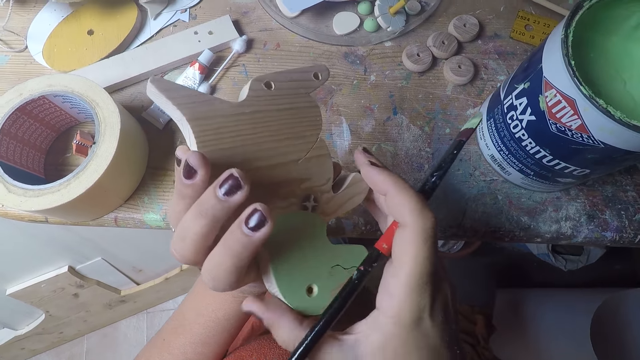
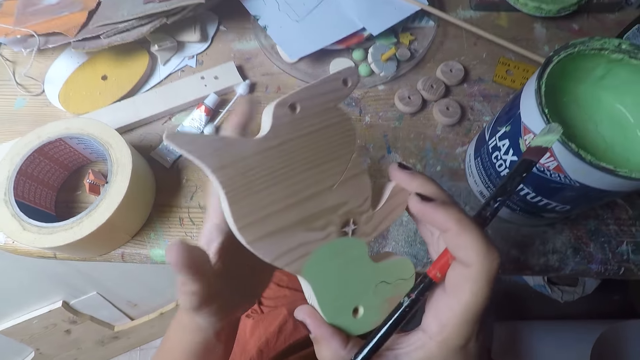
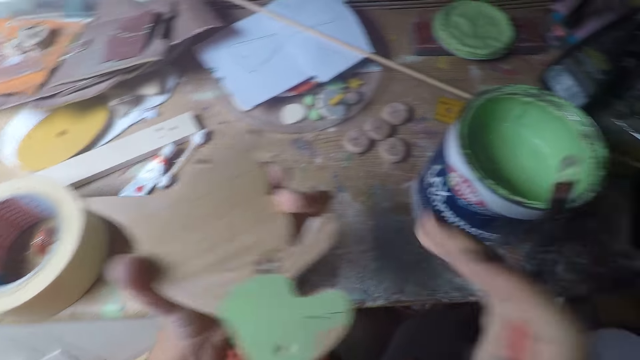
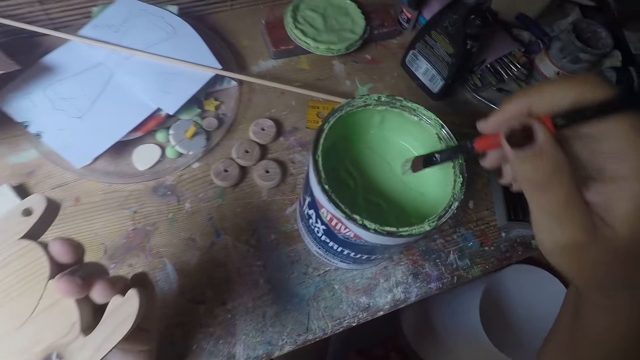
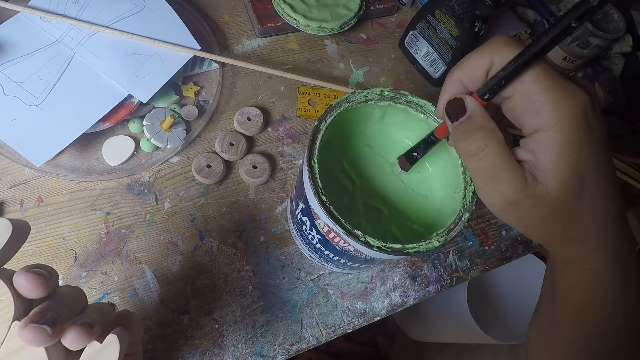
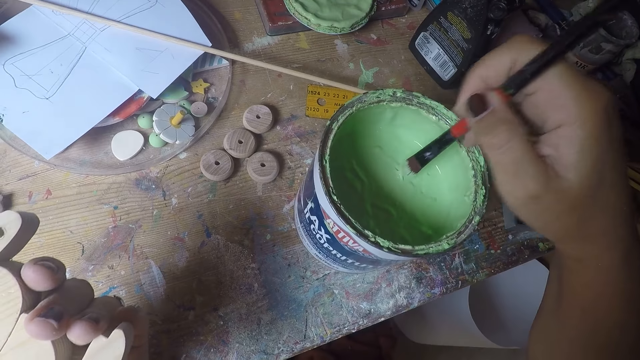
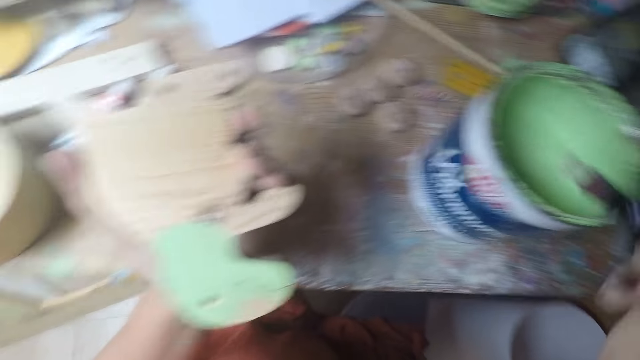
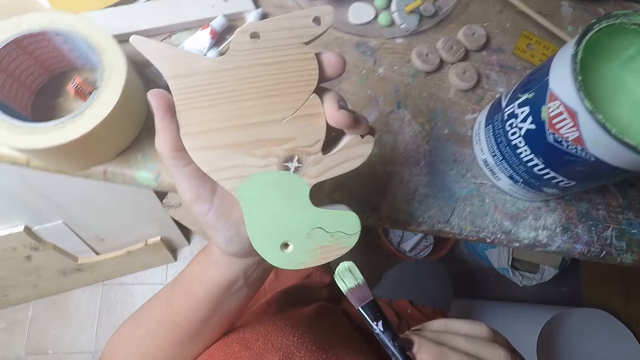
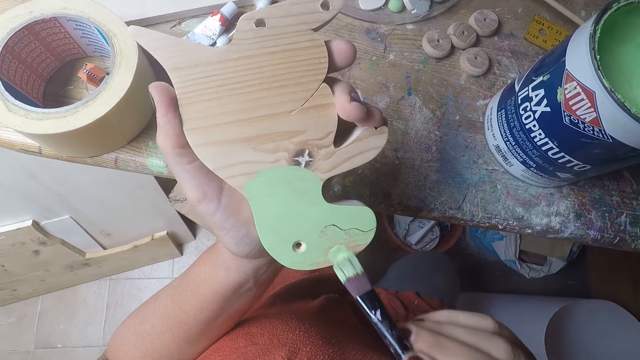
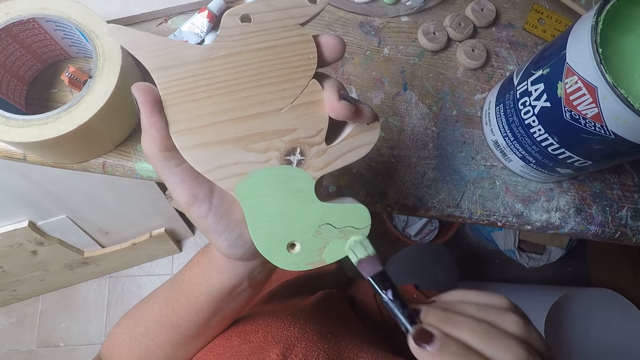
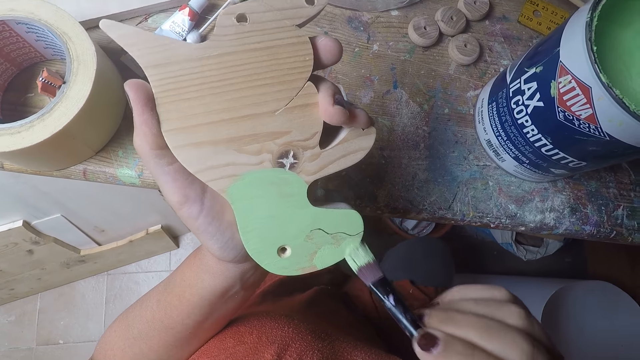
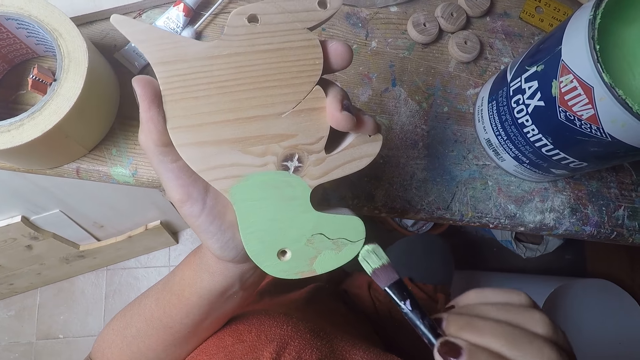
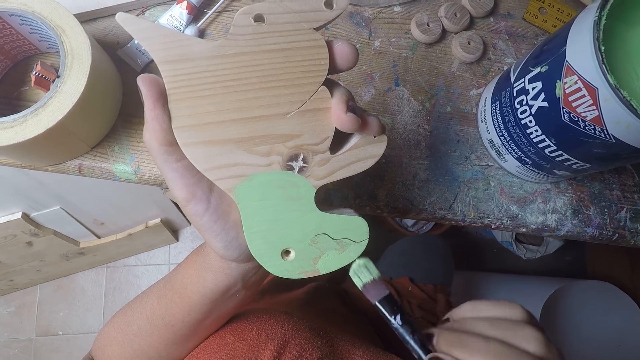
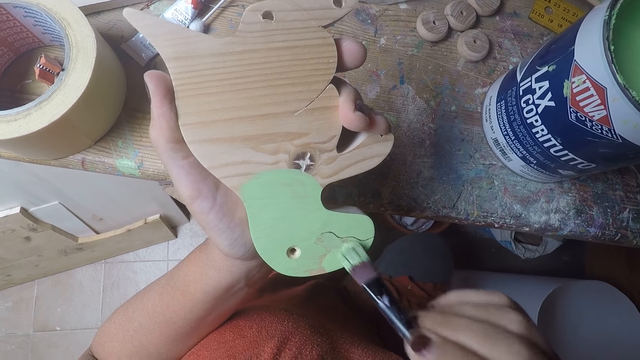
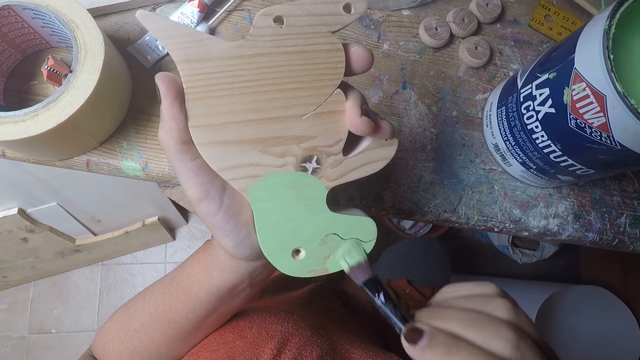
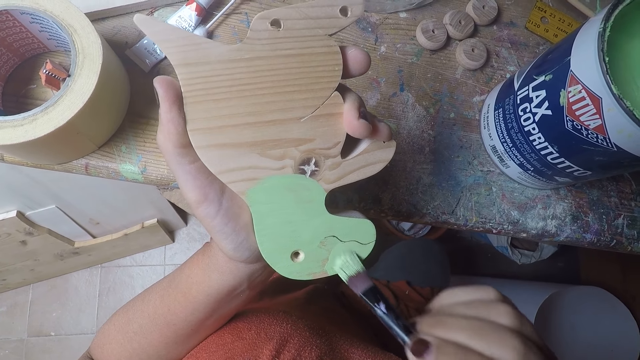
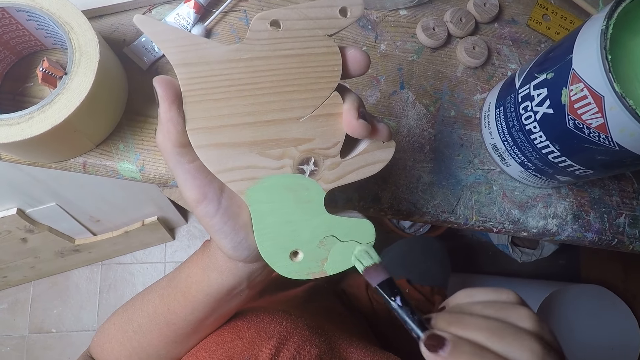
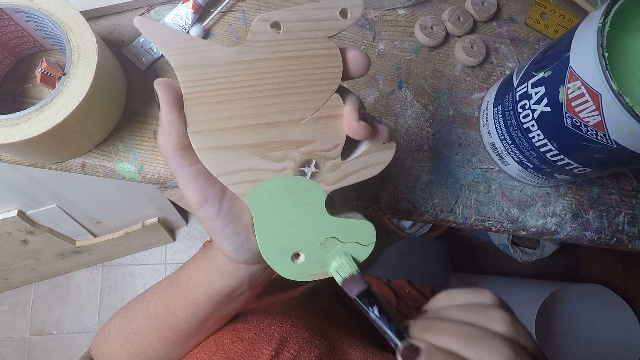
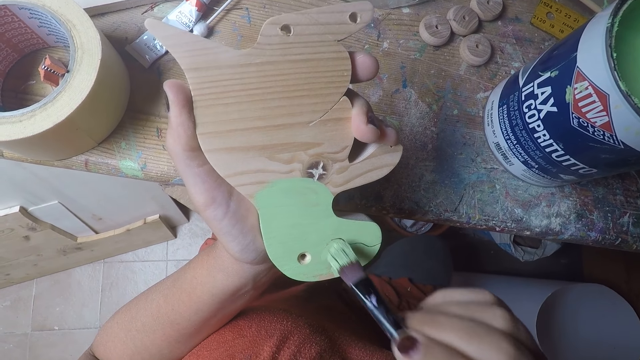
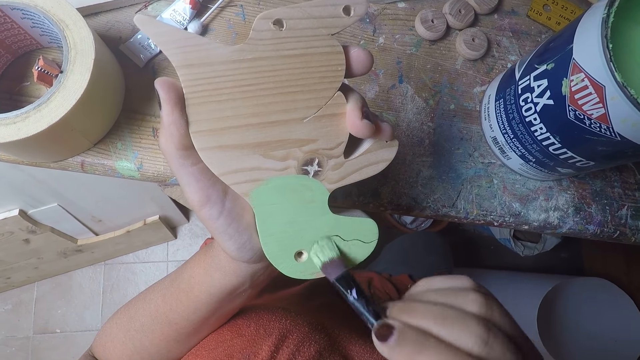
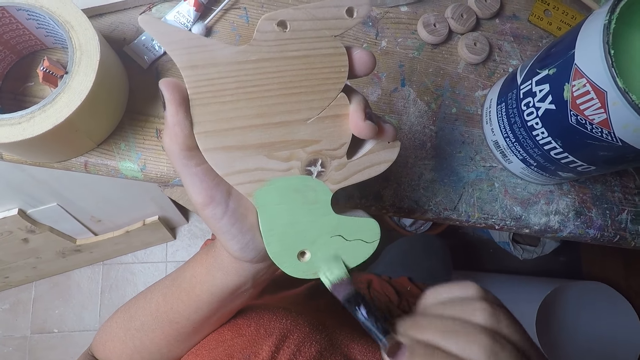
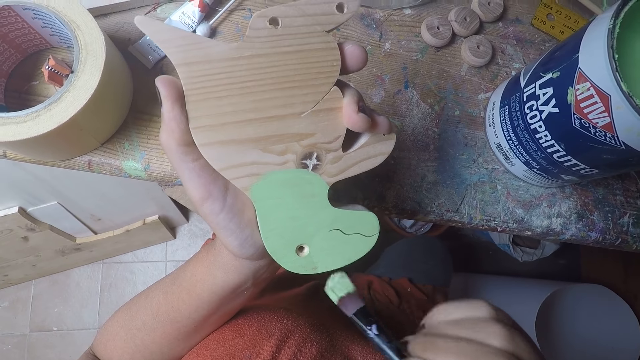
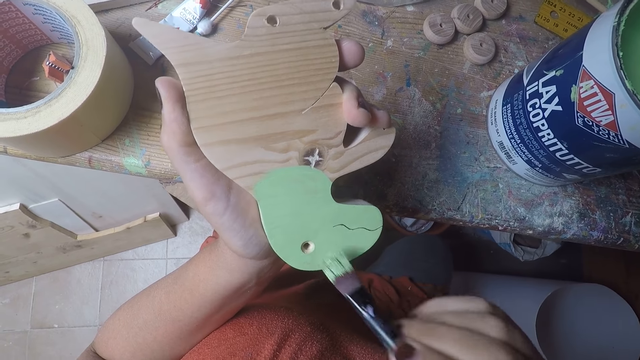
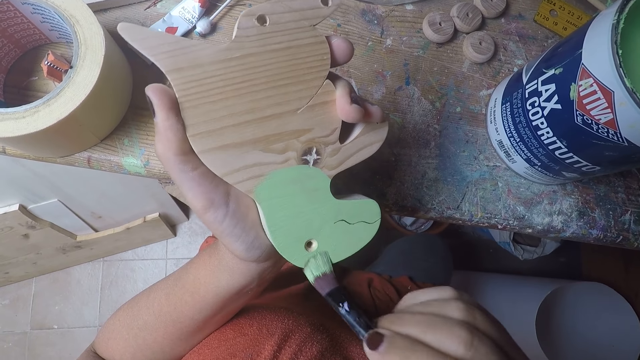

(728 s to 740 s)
The camera wearer turns the dinosaur curve or wood shaped dinosaur. She holds the dinosaur curve with both hands. She holds the wood shaped dinosaur in her right hand. She holds the wood shaped dinosaur in her left hand. She dips the brush in her right hand in the paint bucket on the table. She removes the paint brush from the paint. She paints the wood shaped dinosaur with the brush in her right hand.

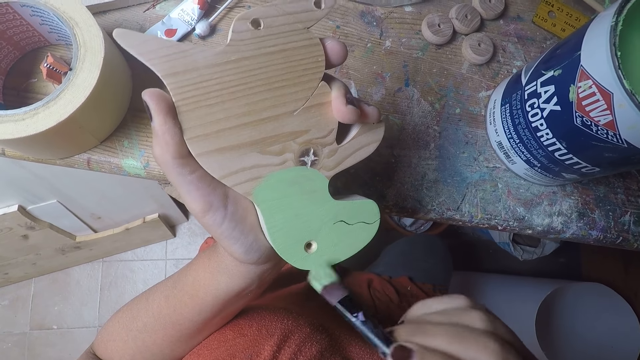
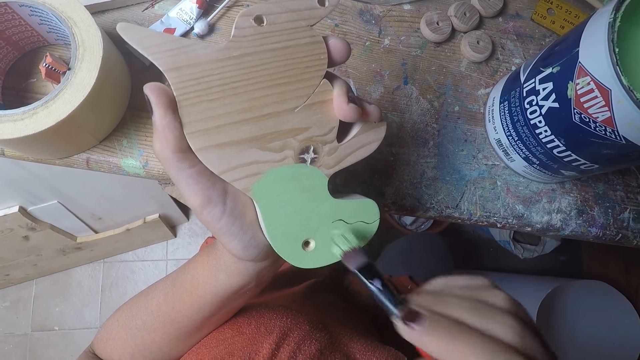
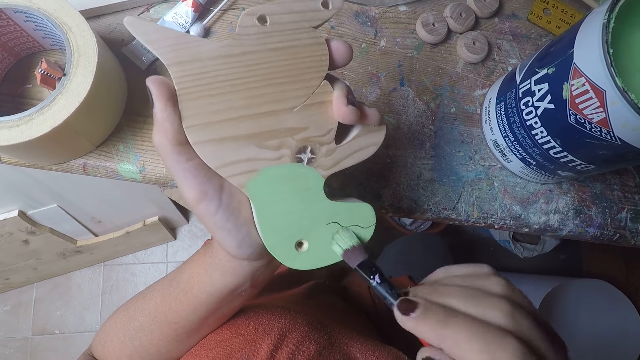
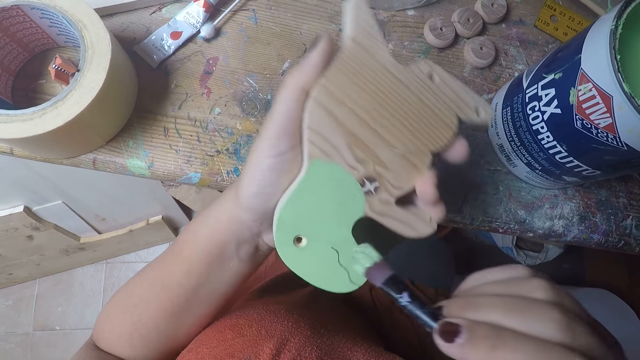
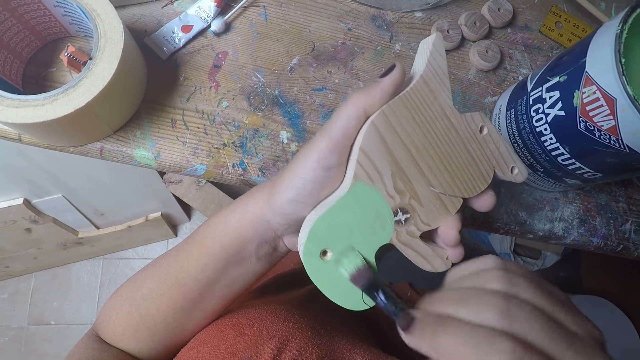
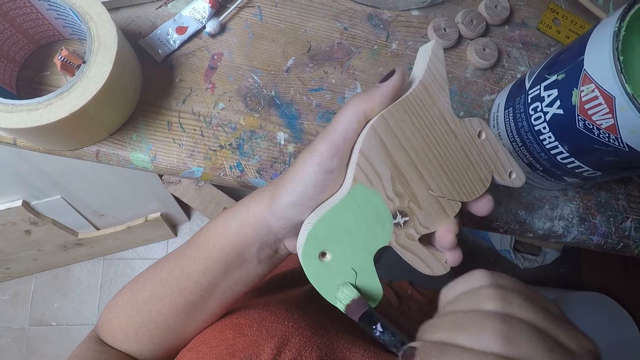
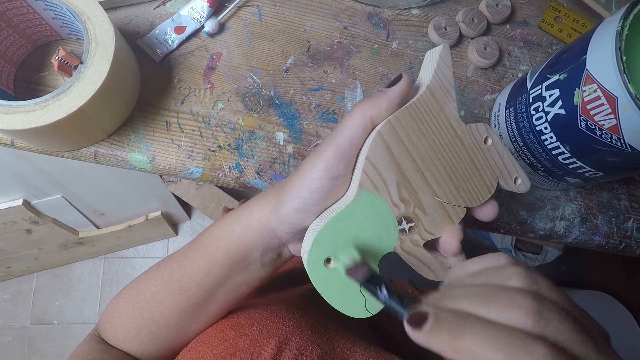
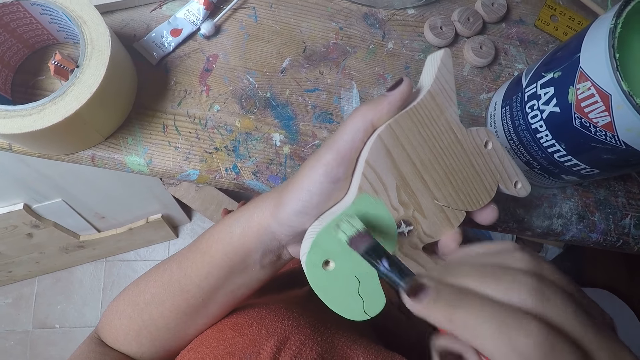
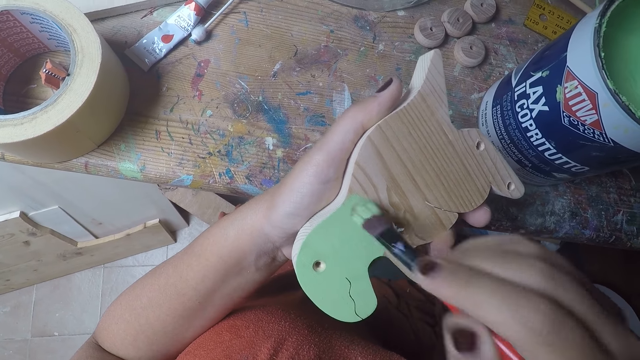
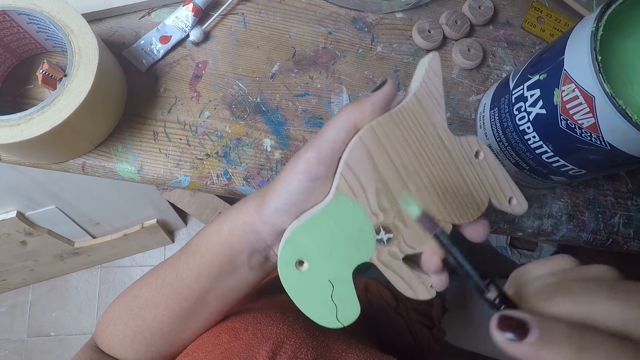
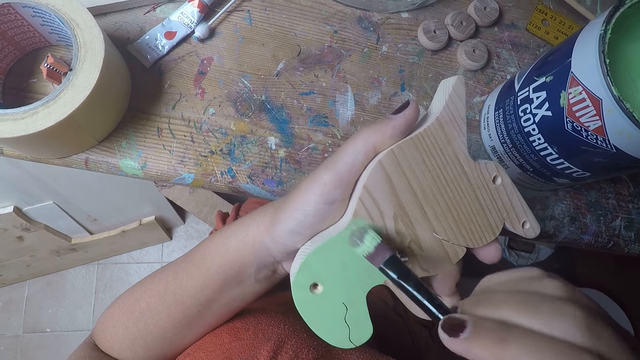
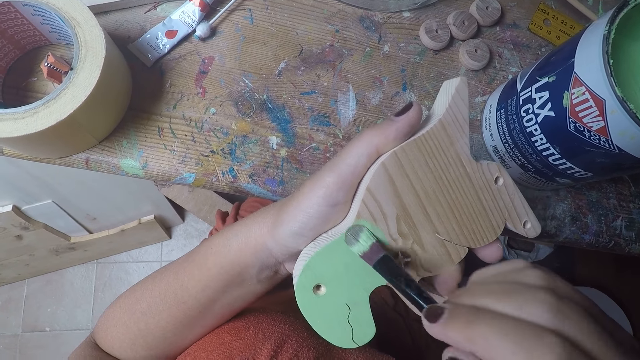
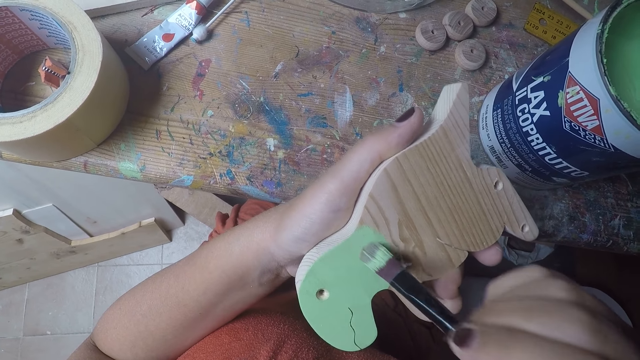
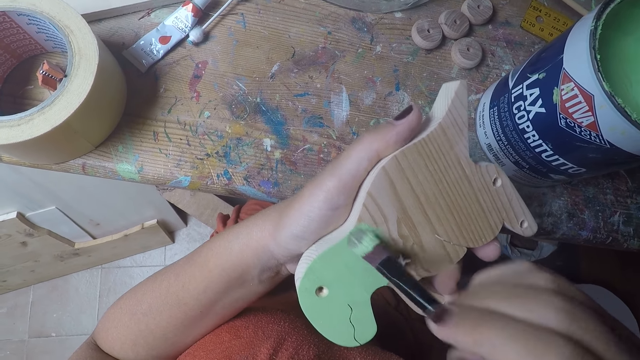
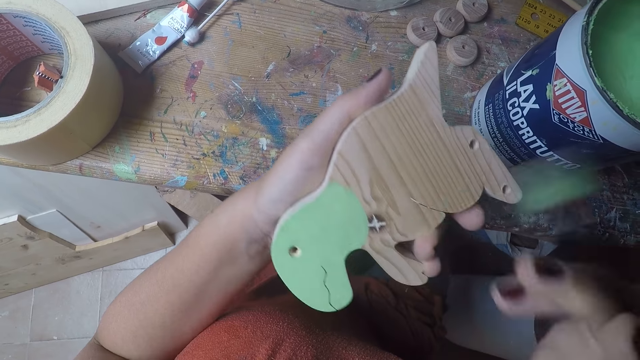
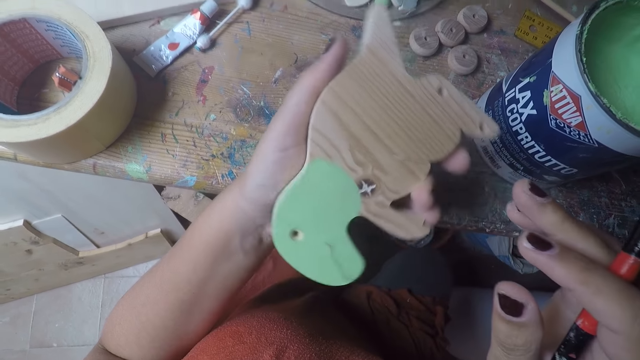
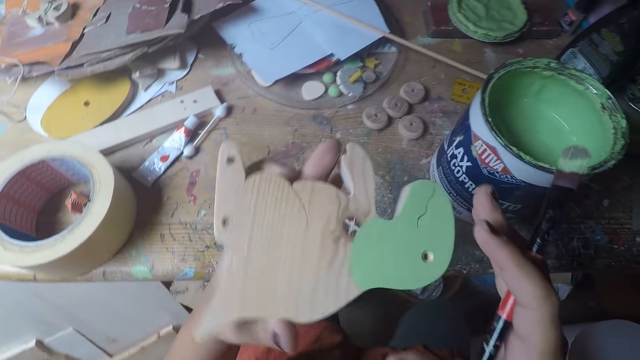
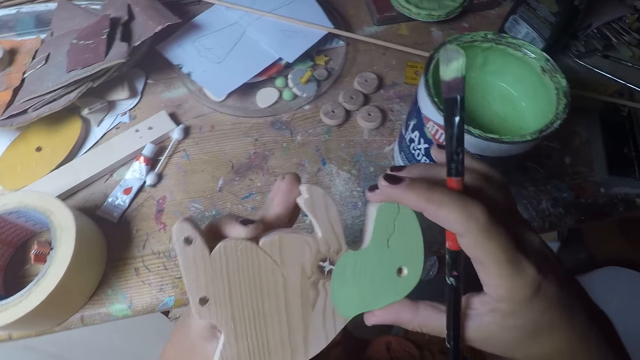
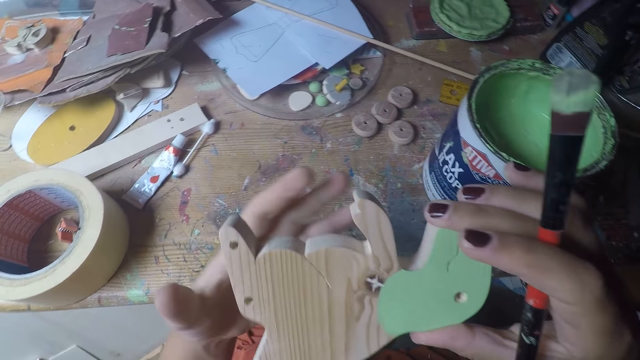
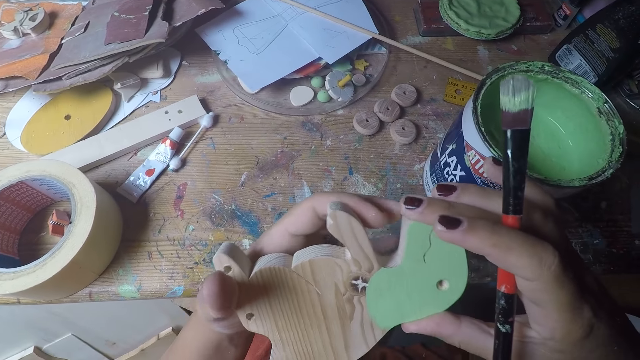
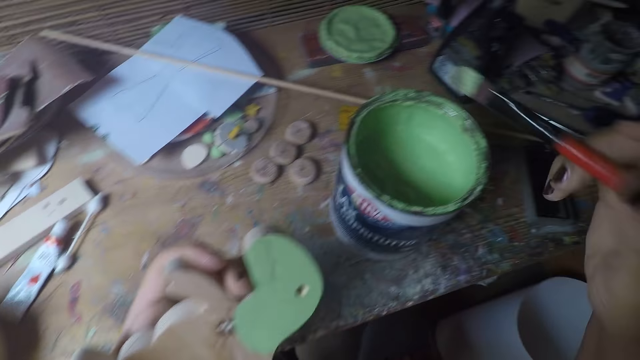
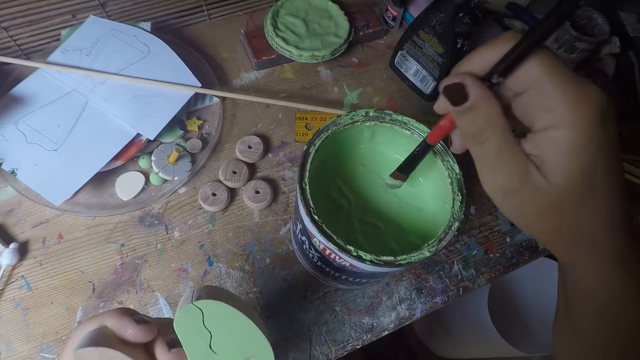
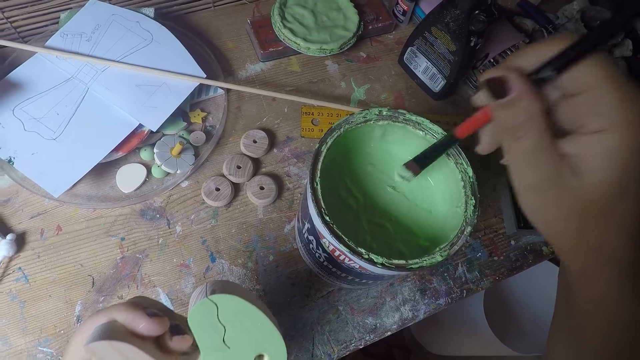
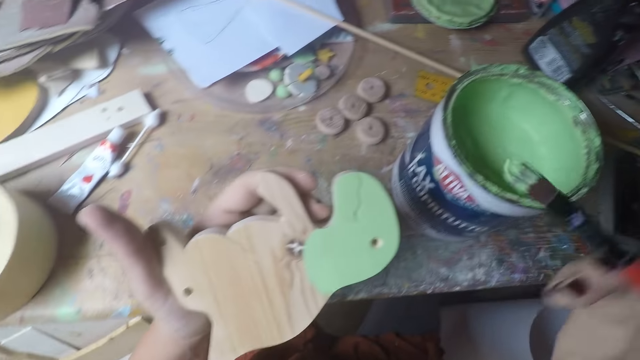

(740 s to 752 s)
The camera wearer stops painting. She holds the wood shaped dinosaur or dinosaur curve with both hands. She holds the dinosaur curve using the left hand. She dips the brush in her right hand in the paint bucket on the table. She removes the paint brush from the paint.
